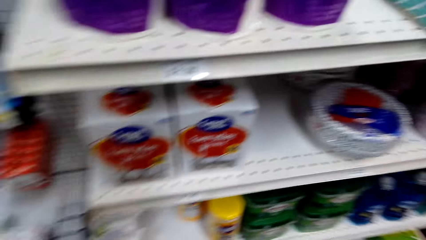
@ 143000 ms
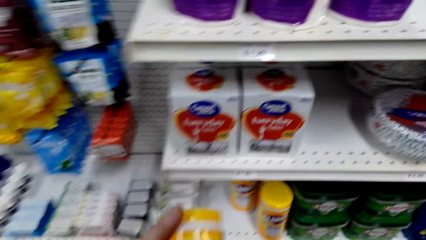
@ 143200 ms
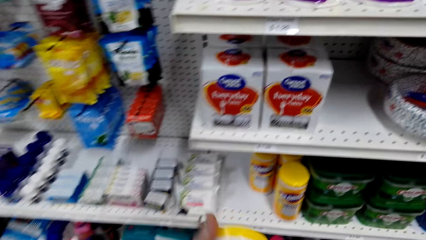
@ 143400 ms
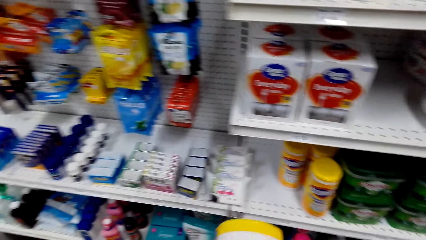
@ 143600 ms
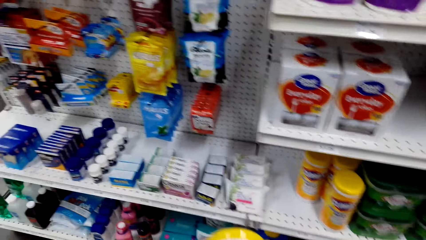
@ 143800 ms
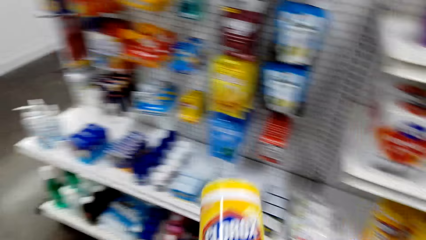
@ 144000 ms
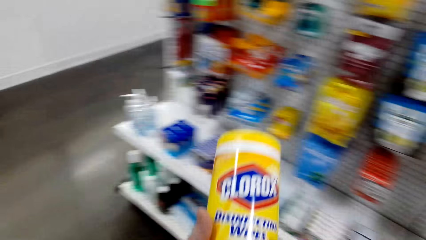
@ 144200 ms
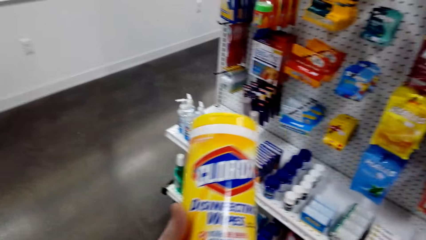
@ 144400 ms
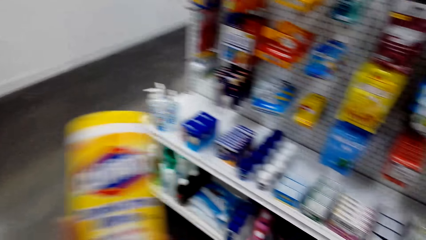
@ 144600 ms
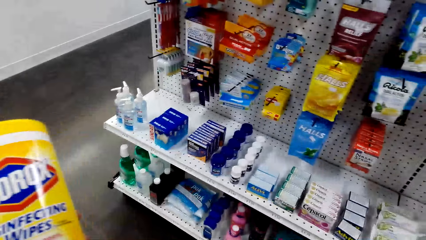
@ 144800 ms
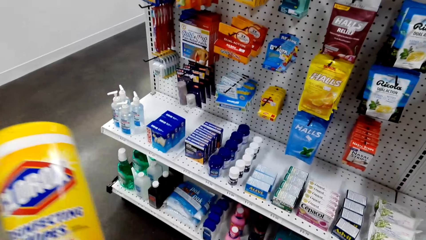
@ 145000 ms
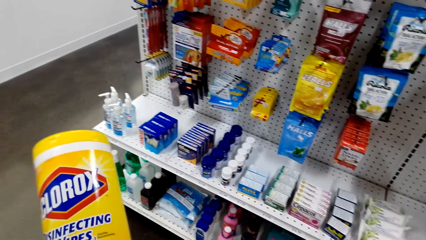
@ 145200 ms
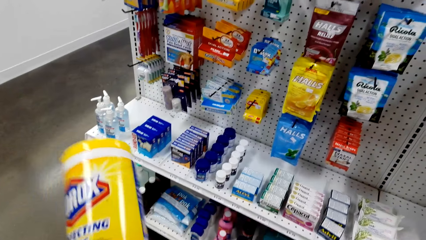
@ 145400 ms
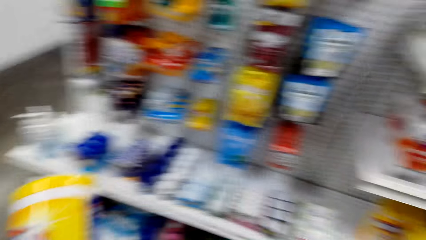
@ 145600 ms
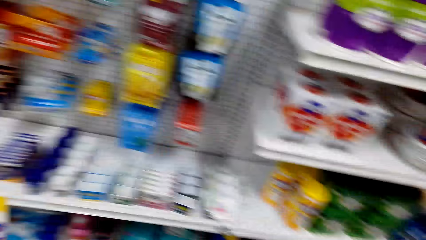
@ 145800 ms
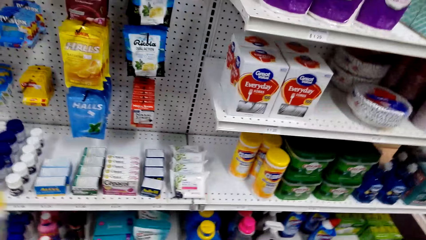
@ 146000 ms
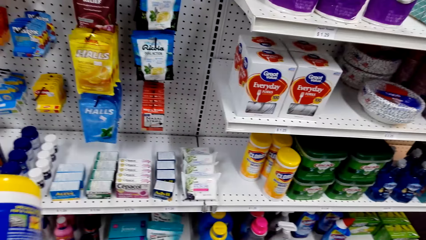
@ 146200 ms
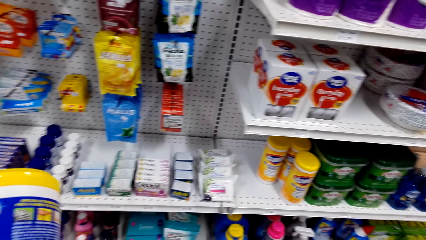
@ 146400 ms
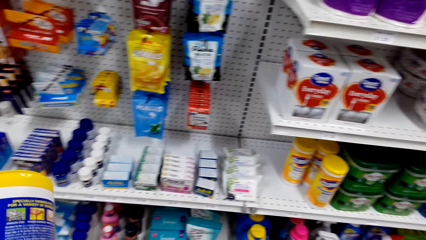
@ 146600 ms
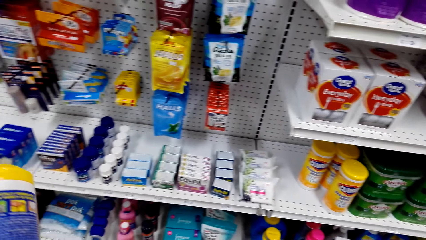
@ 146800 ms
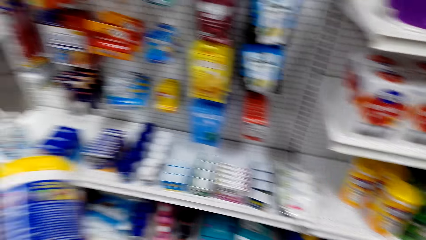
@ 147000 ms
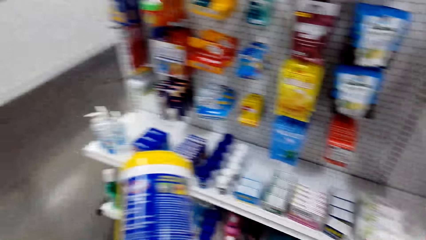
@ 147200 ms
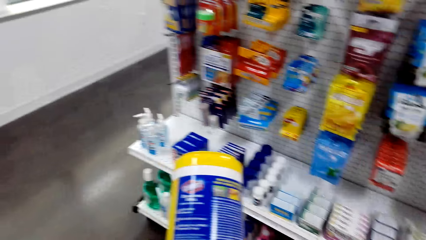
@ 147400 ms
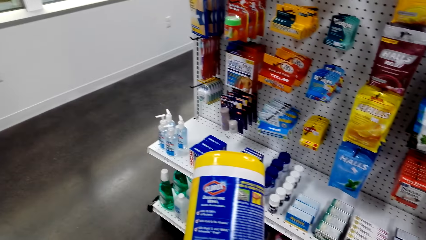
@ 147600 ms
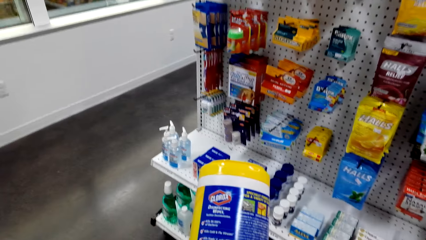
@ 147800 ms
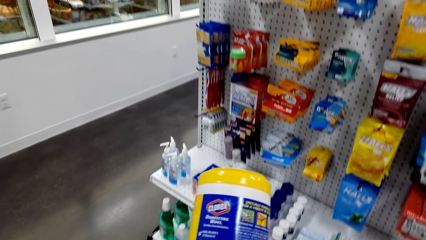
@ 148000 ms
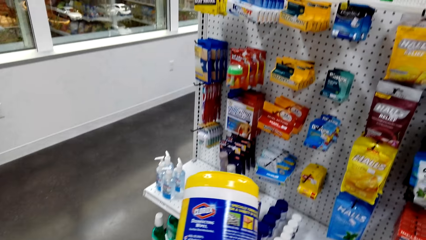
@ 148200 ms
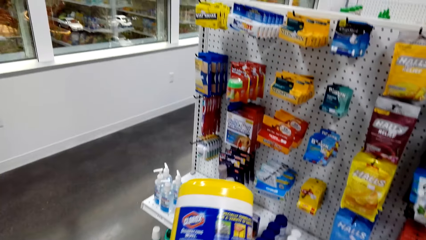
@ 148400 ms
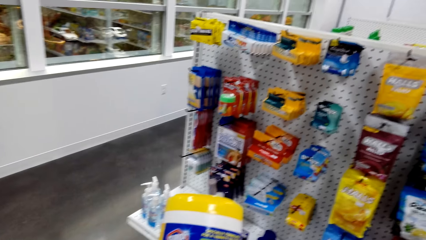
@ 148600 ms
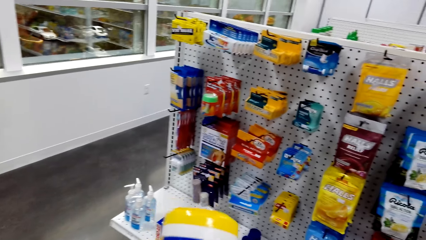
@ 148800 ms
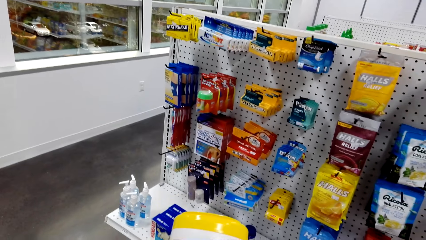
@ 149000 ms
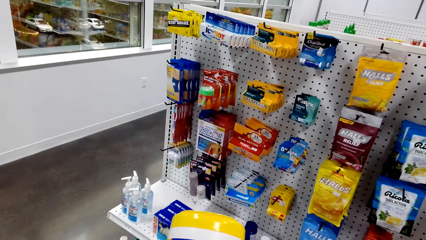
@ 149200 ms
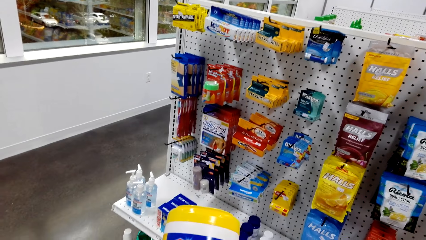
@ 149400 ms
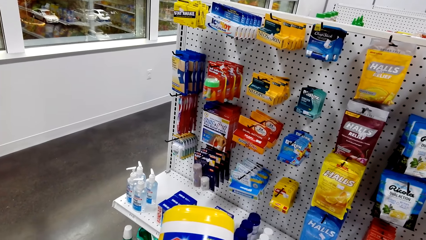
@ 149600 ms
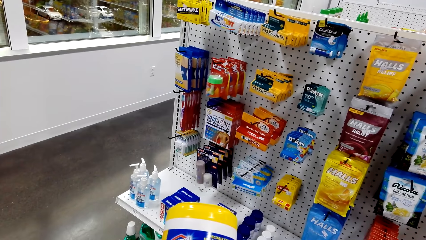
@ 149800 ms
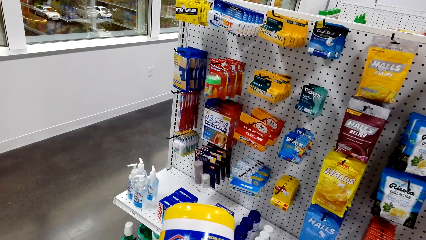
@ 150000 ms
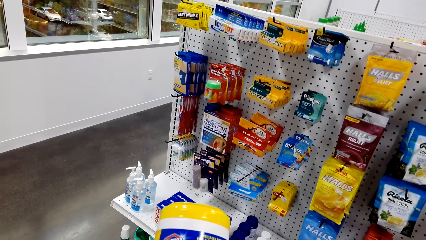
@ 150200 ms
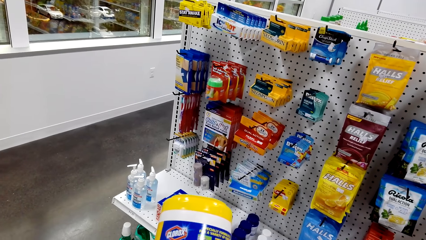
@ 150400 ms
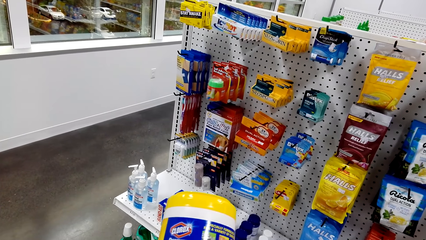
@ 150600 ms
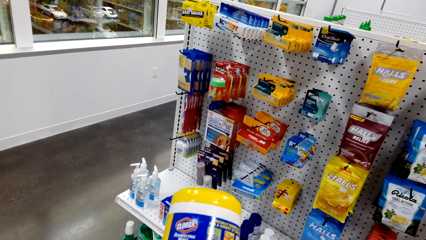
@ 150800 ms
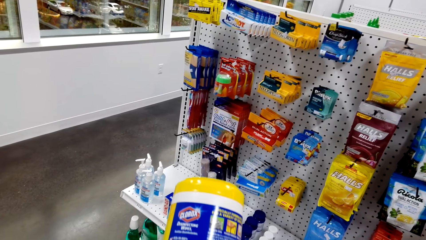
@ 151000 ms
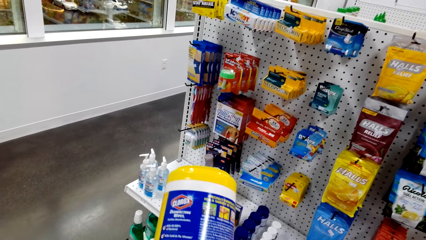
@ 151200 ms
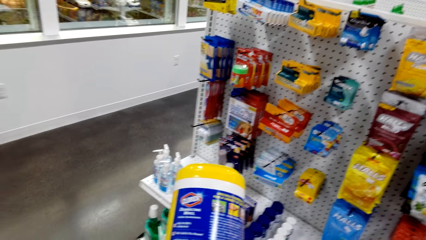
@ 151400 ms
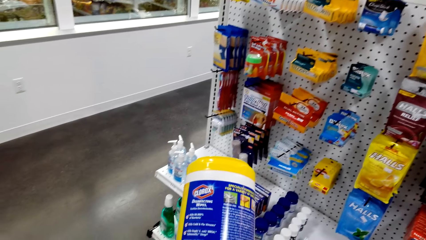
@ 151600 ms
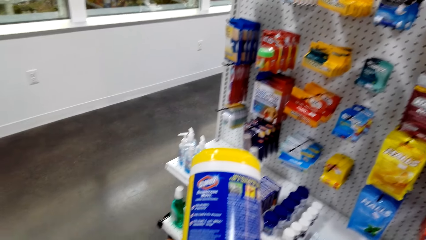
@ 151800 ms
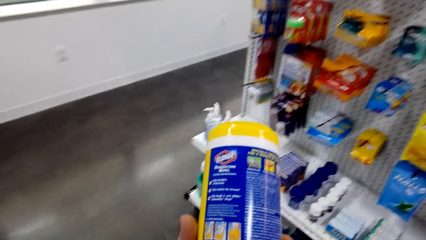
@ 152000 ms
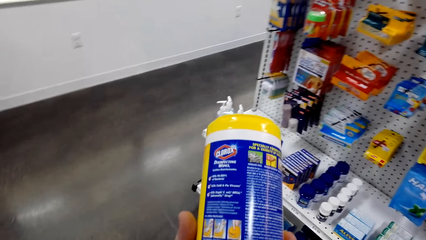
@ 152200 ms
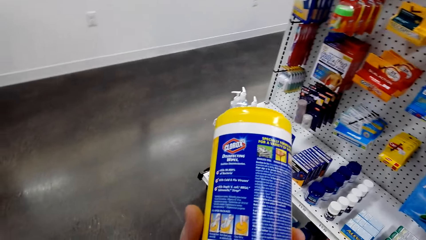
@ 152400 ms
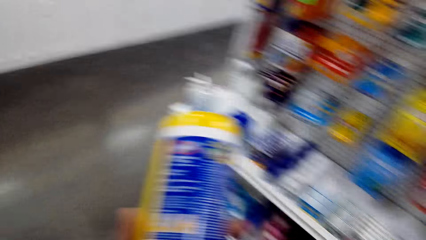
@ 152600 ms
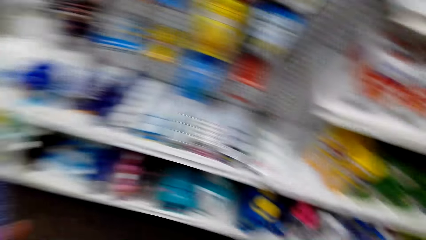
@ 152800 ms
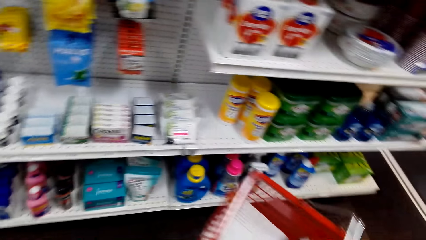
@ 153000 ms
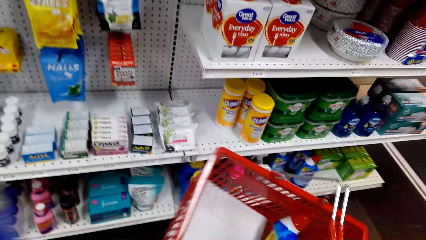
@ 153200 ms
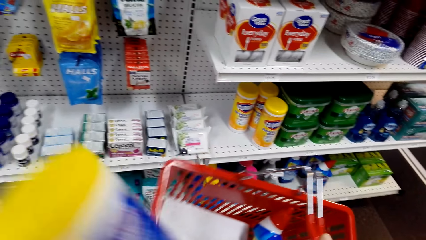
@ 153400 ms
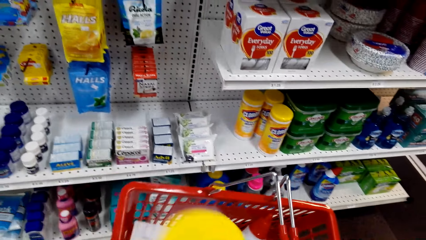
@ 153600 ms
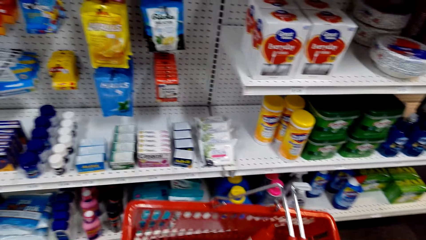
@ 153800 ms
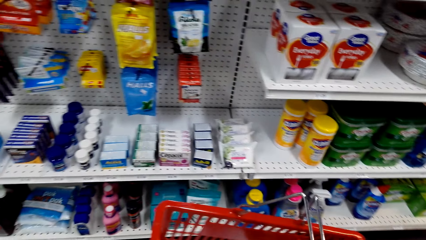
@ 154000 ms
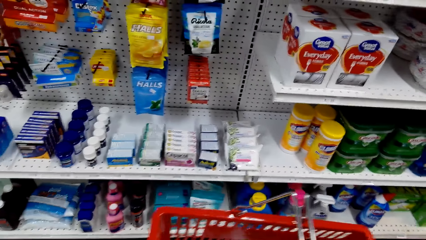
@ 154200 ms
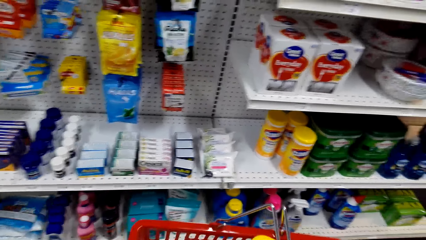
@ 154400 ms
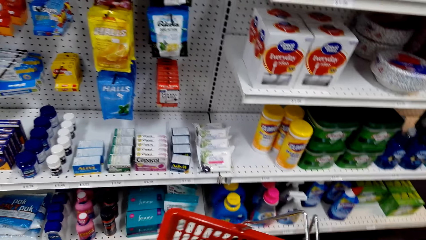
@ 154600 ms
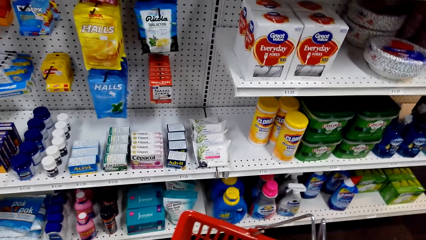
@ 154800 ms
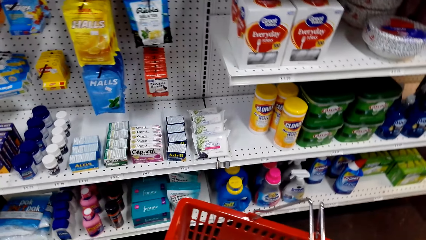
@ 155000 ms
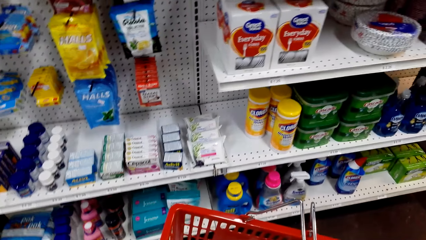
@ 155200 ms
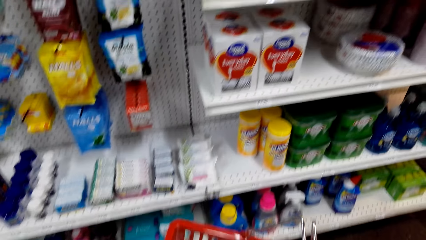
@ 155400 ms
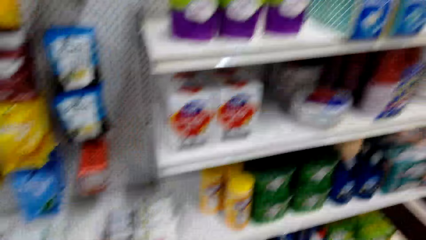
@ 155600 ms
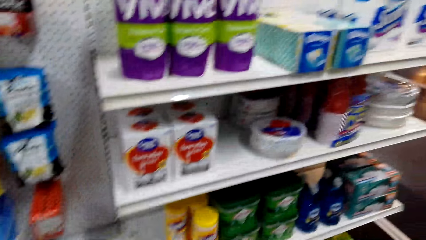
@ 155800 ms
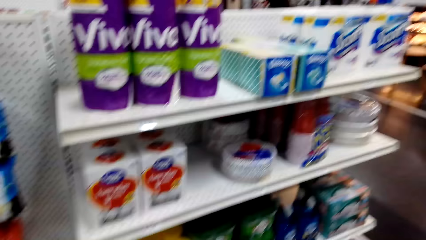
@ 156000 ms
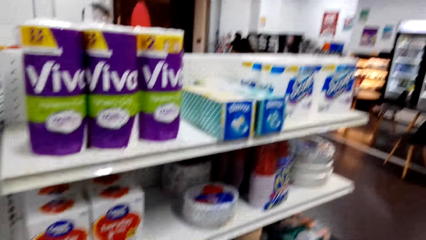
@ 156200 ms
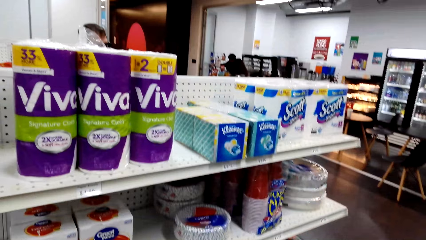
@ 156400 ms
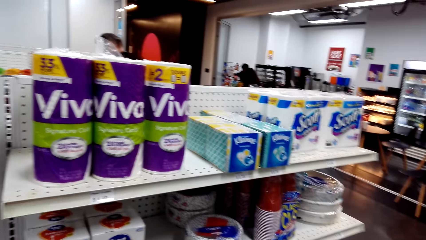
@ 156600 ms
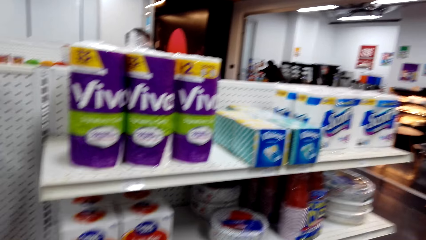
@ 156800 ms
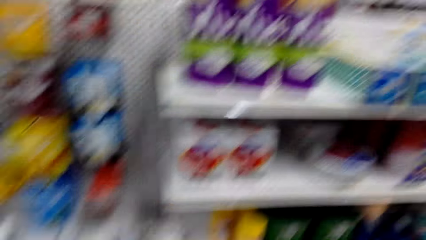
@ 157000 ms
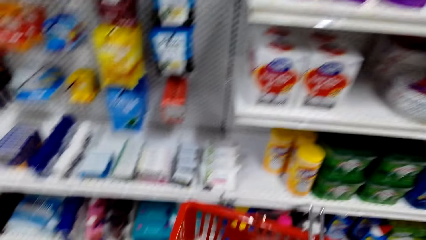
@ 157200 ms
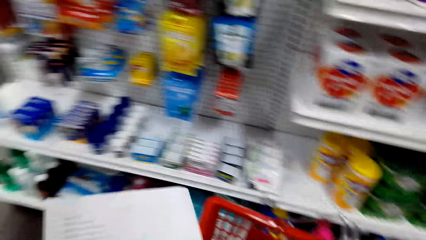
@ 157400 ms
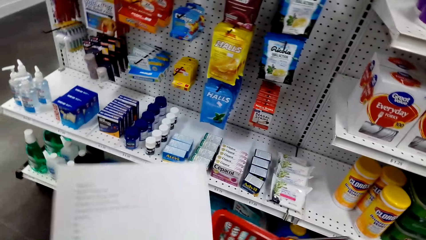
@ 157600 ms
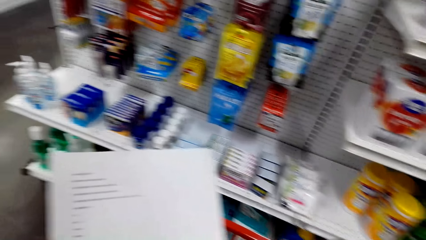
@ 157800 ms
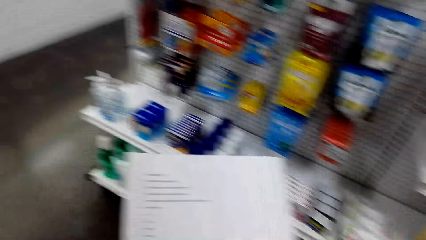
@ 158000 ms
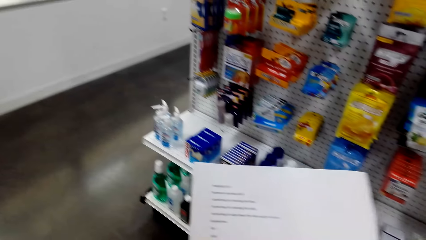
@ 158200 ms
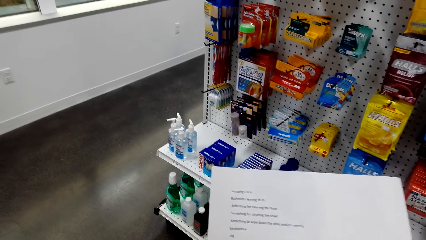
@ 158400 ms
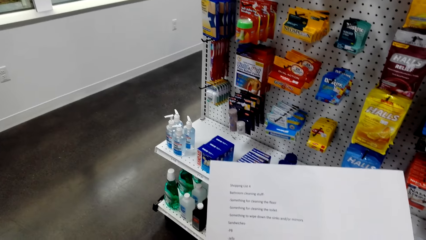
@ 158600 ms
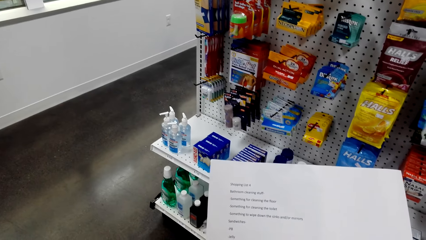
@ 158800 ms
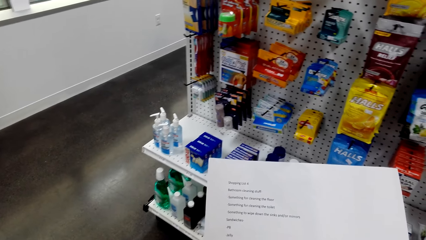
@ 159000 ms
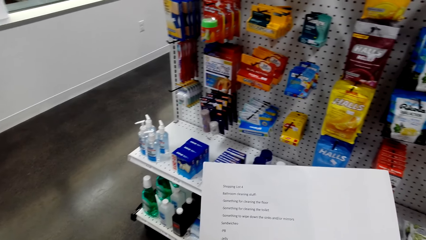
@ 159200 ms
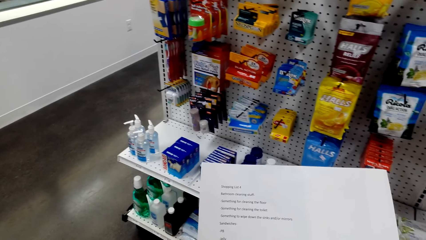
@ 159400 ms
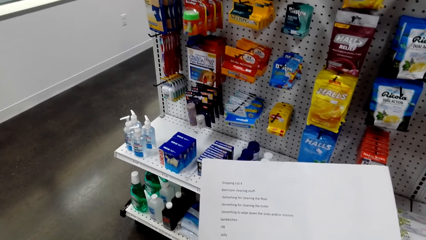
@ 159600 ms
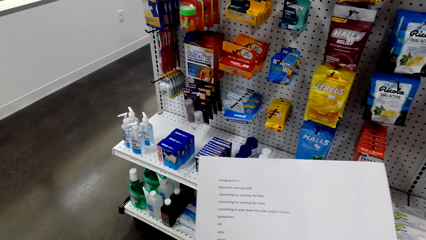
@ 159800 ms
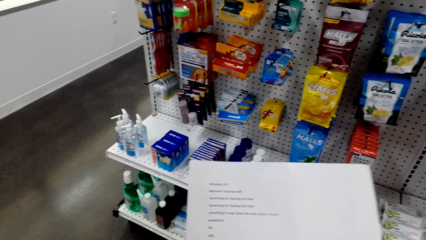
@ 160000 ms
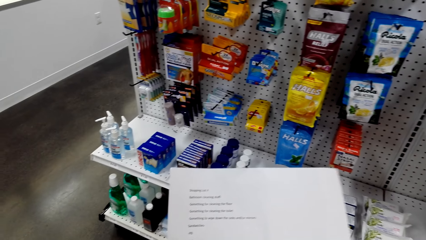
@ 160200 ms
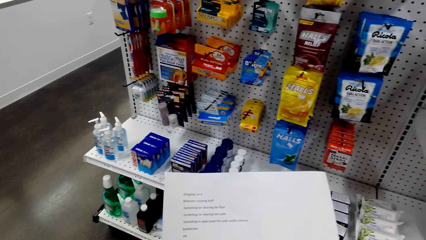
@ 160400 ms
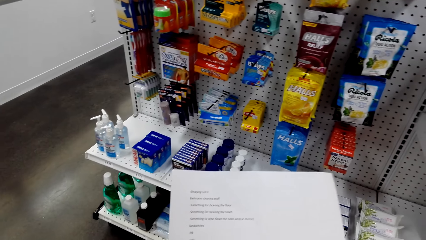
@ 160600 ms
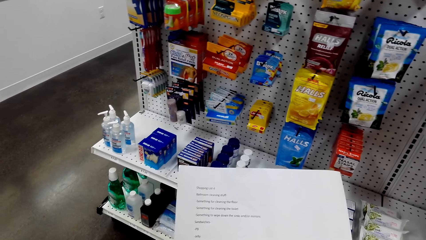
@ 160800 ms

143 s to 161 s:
The camera wearer picks up a bottle of Clorox disinfectant wipes. They study the bottle of disinfectant wipes. They drop the bottle of disinfectant wipes in the basket. They read the shopping list.
